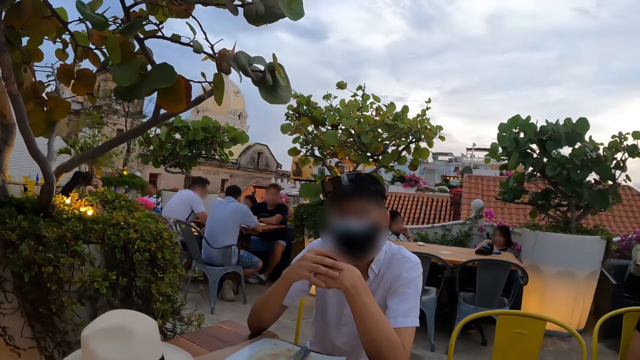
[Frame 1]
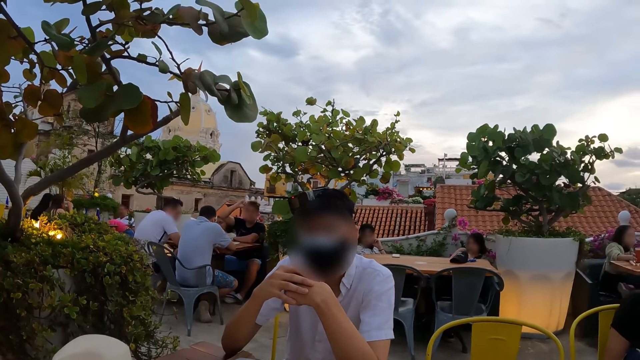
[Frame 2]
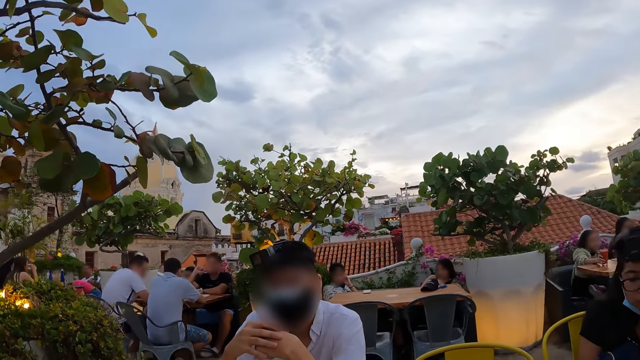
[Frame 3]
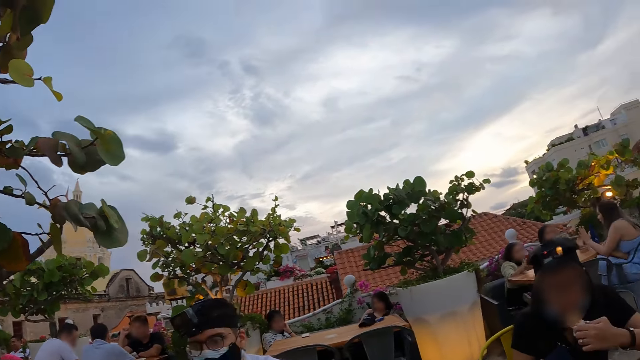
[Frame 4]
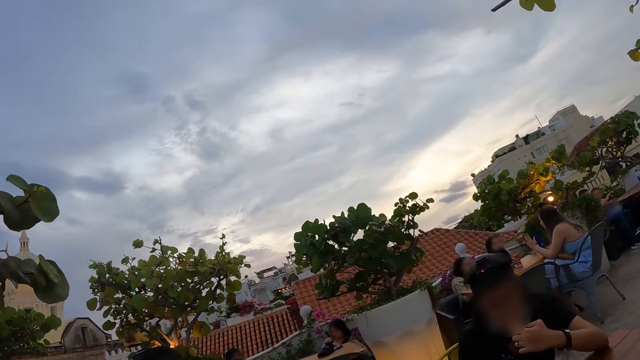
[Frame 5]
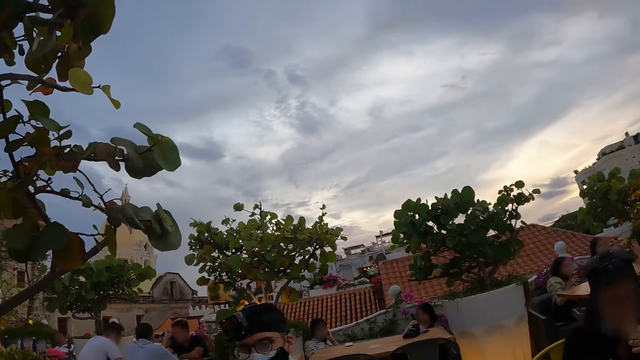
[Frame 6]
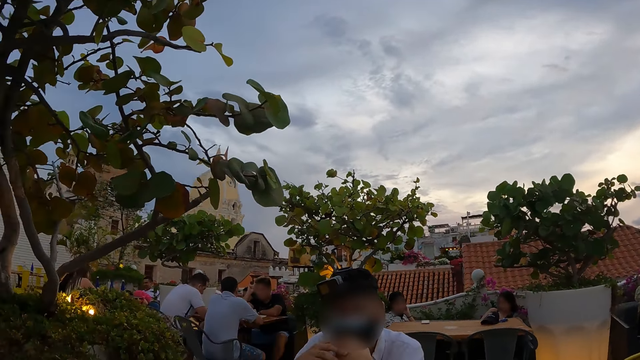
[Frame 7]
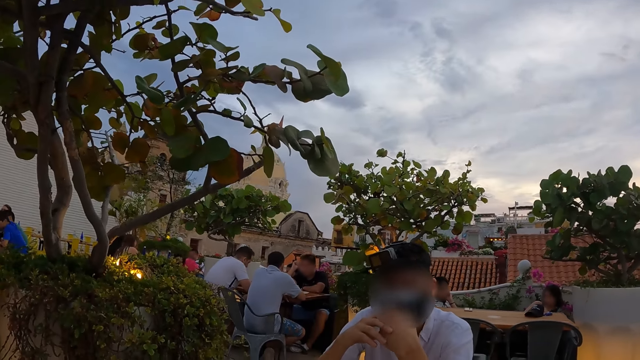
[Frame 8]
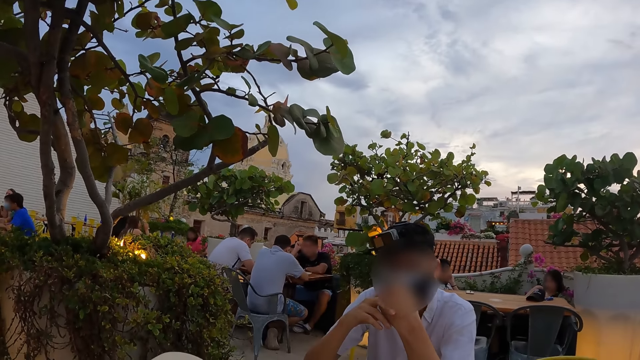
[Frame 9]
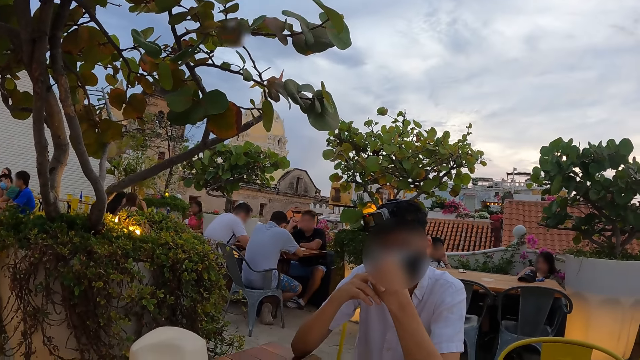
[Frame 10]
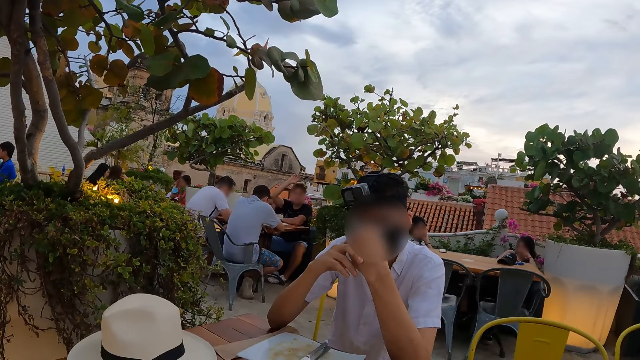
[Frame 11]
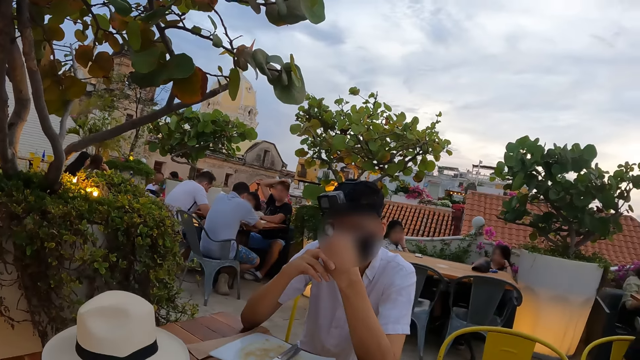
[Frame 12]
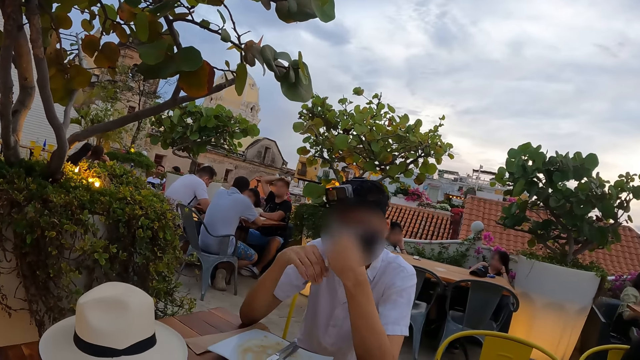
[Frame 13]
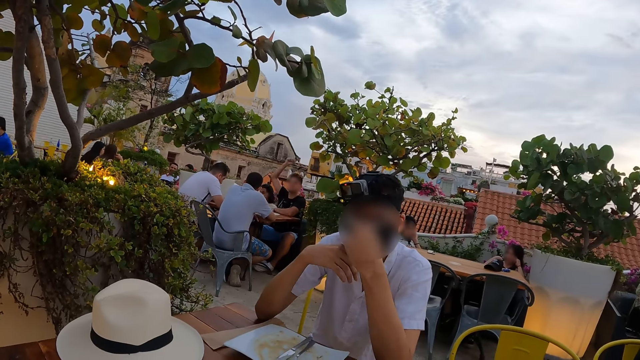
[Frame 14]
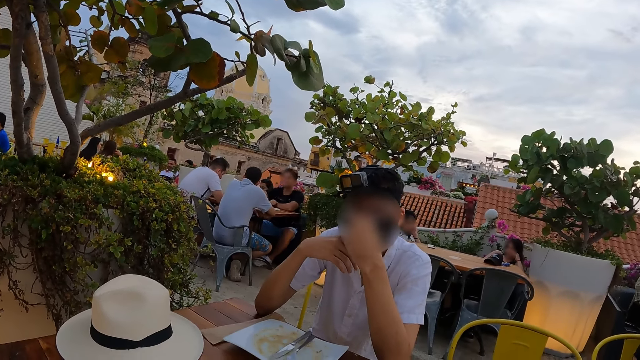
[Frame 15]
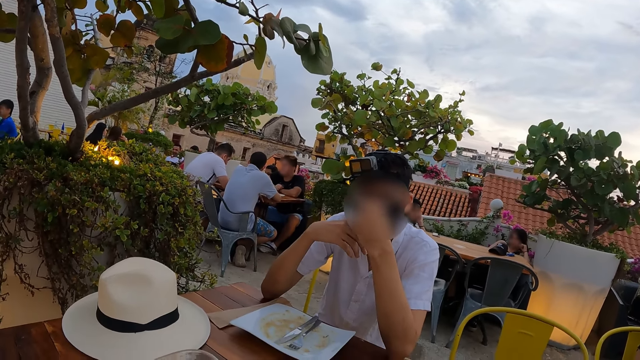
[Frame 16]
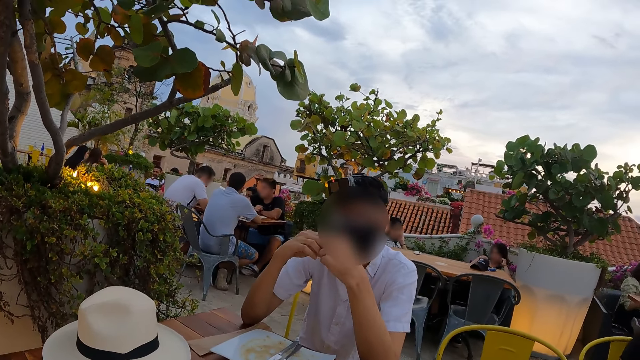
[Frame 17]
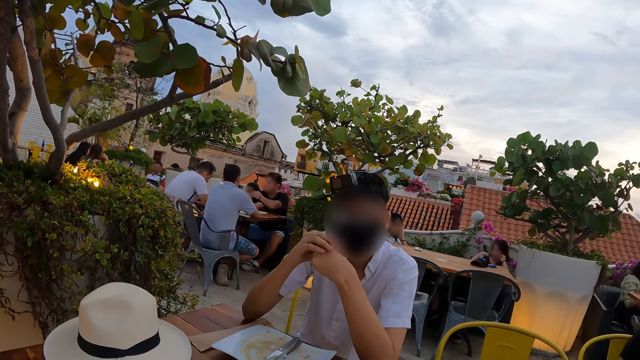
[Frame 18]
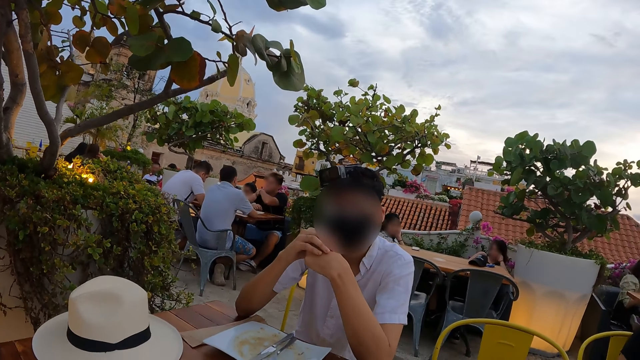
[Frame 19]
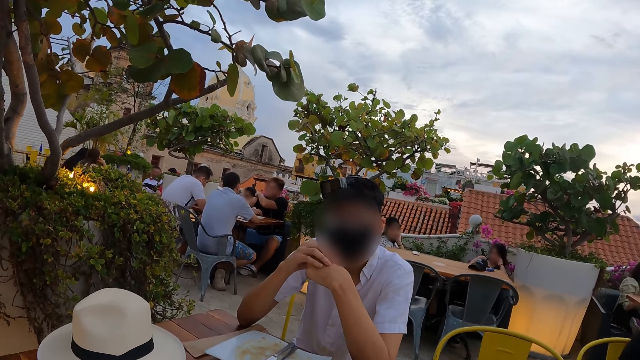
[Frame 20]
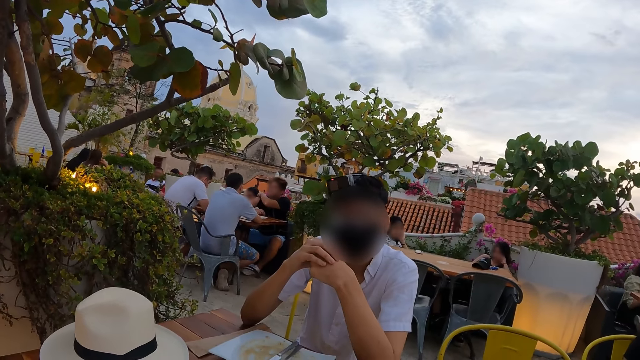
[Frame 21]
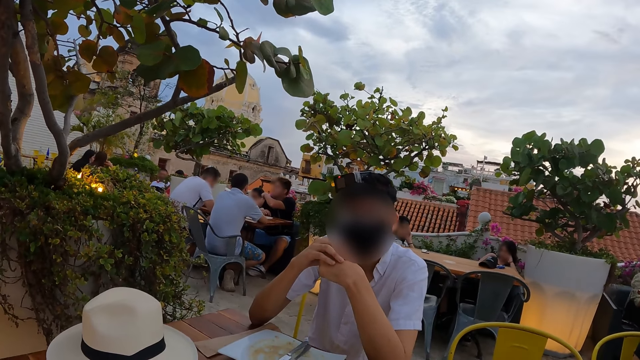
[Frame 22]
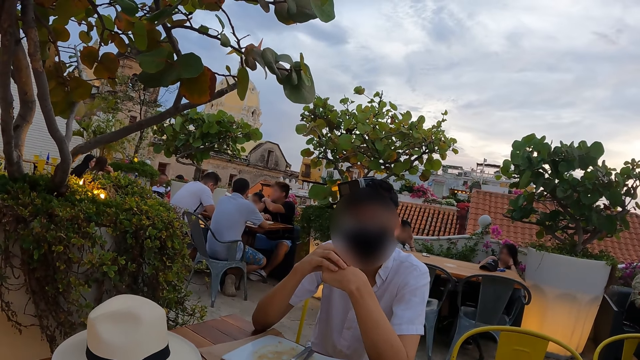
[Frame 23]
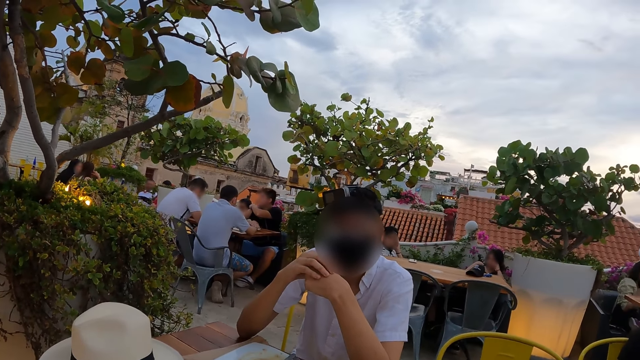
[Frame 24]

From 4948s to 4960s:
The camera wearer stares at a person. They stare at another person.

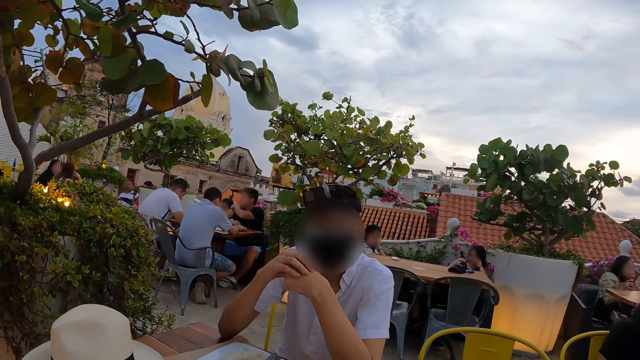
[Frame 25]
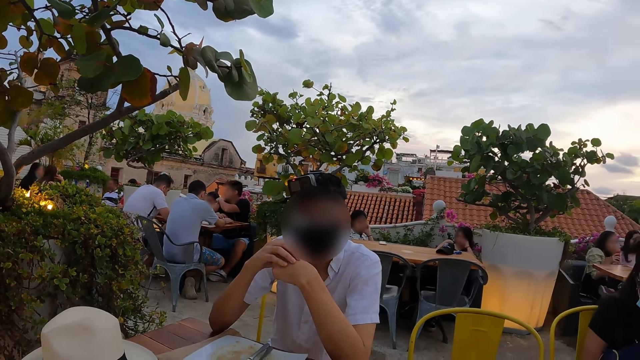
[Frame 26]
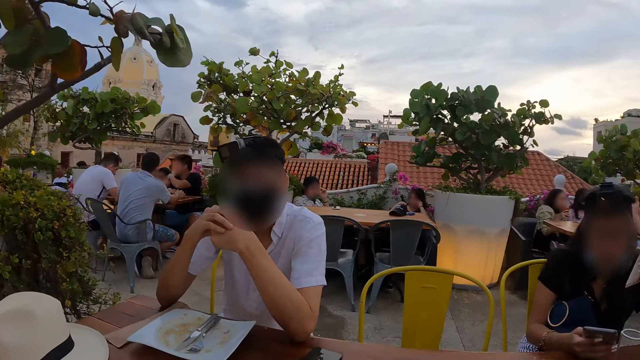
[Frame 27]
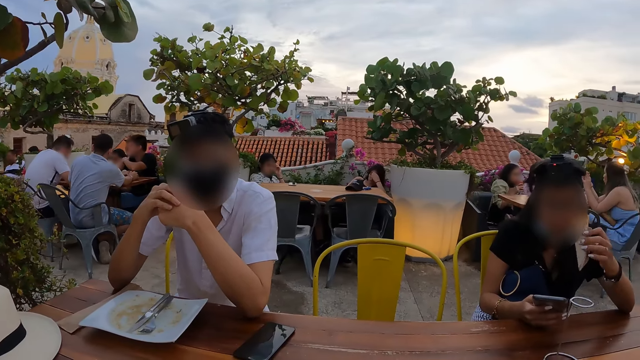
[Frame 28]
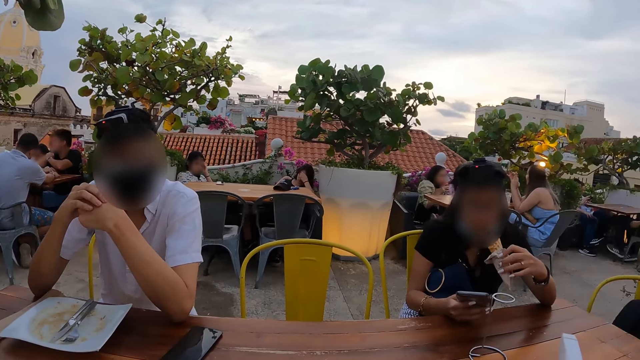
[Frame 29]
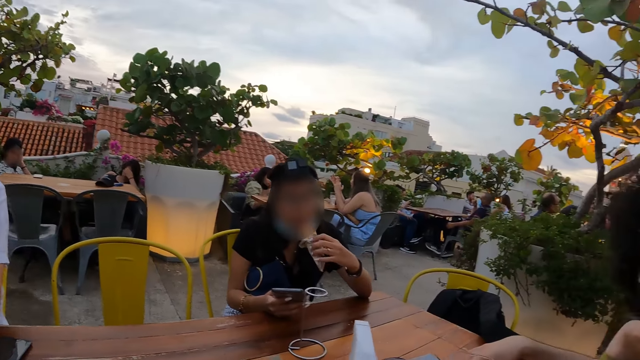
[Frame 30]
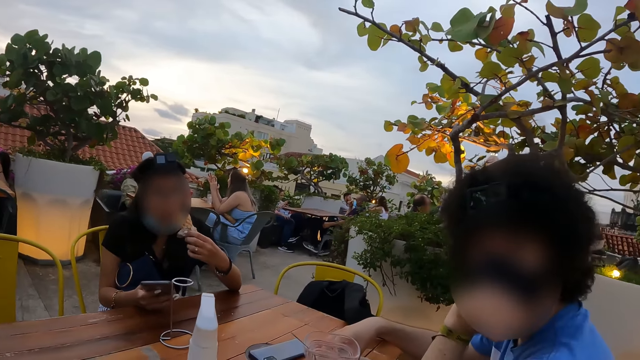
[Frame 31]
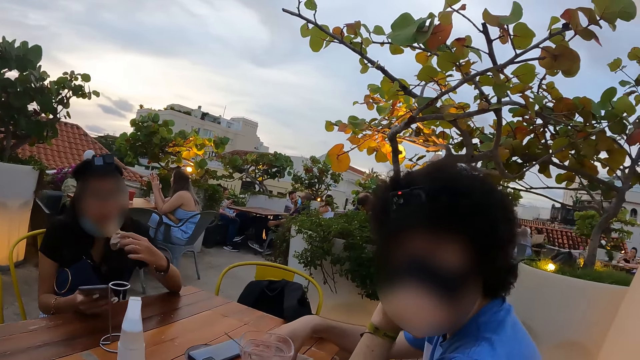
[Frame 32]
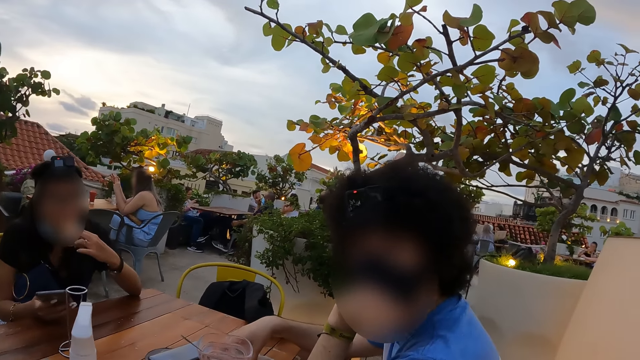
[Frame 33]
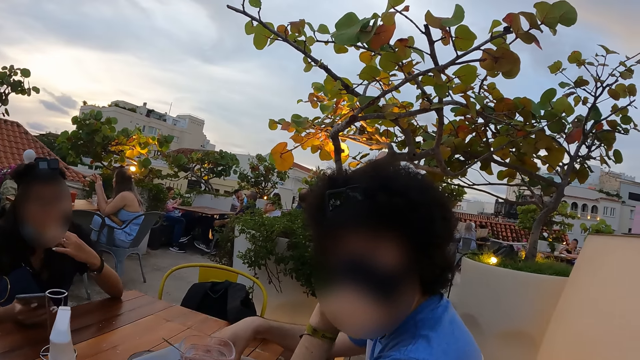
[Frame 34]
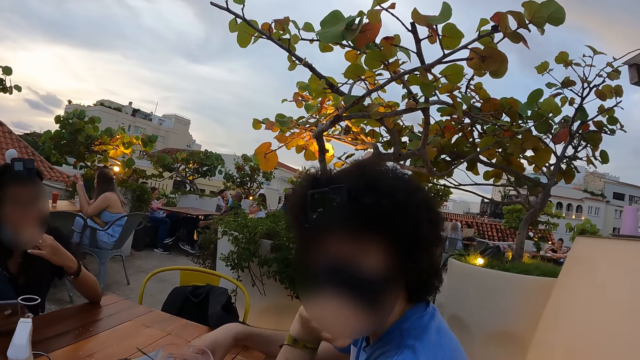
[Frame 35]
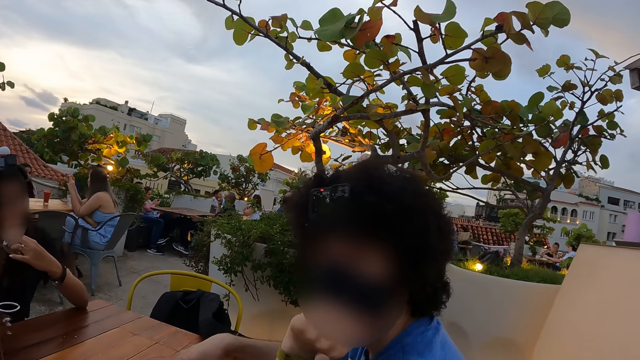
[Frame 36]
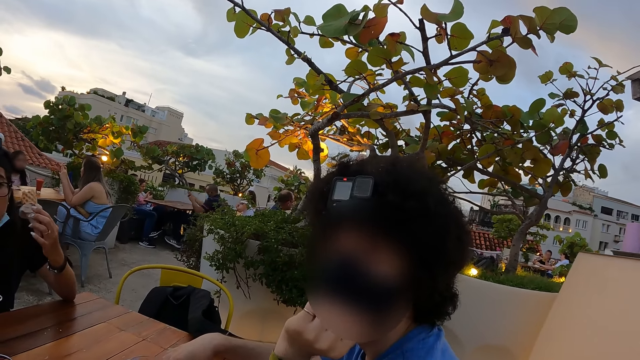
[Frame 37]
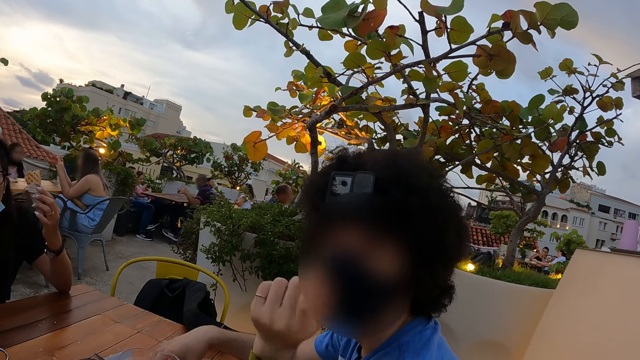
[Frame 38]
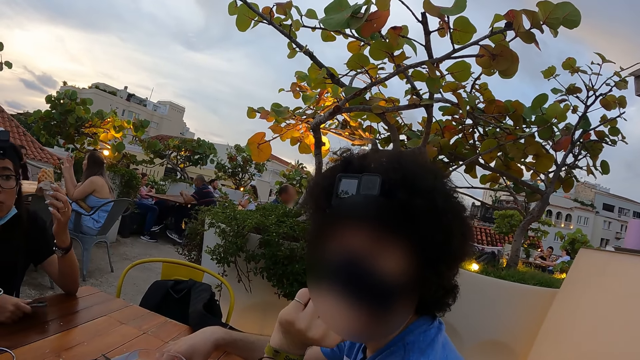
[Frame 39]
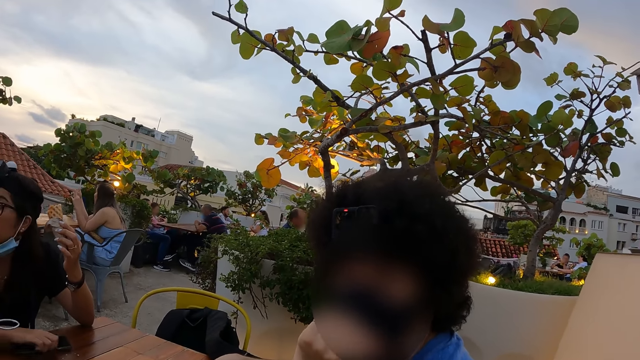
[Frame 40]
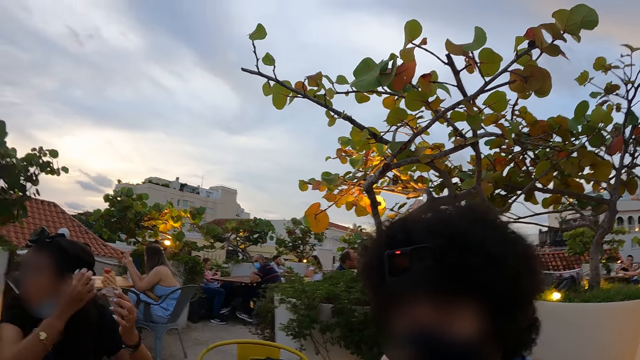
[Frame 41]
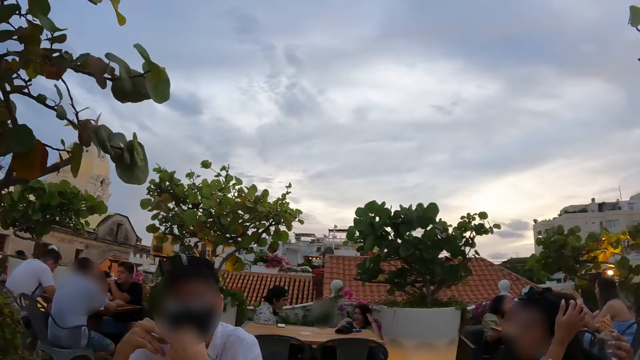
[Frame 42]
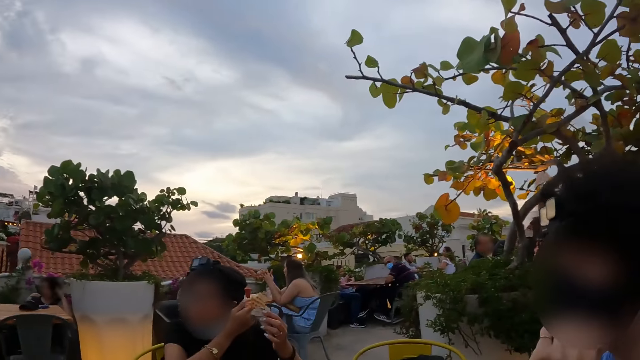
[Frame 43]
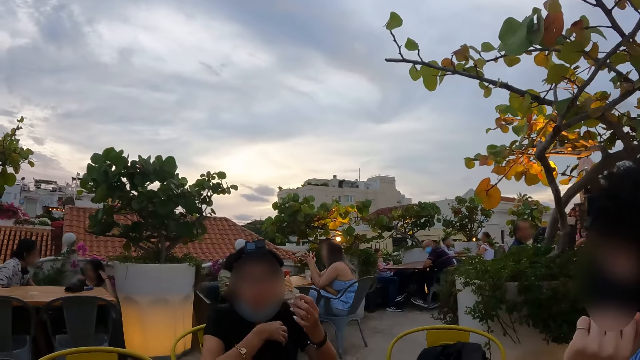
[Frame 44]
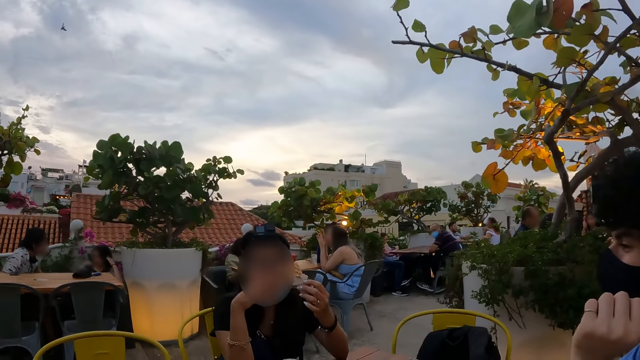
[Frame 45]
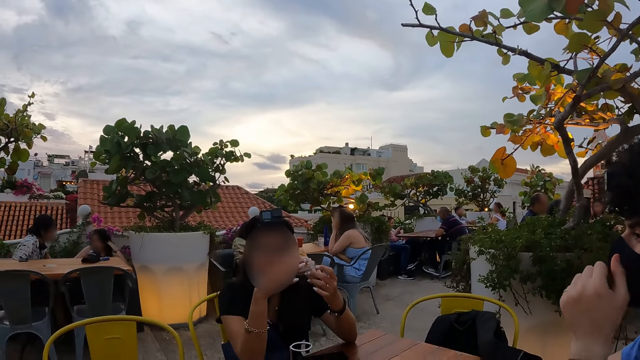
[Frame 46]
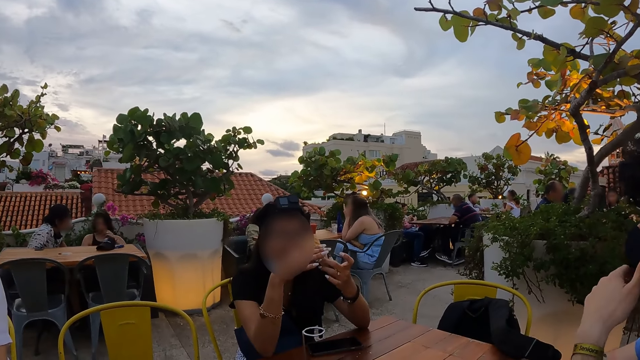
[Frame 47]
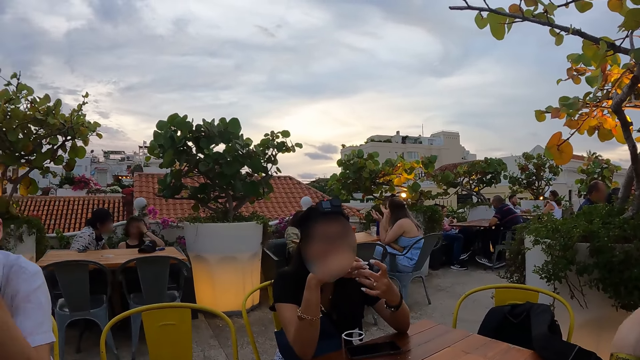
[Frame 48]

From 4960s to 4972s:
A person eats ice-cream. The camera wearer interacts with another person. A third person stares at the egocentric. The third person moves the hand. A fourth person places a phone on the table and touches the head. The camera wearer interacts with the fourth person.
